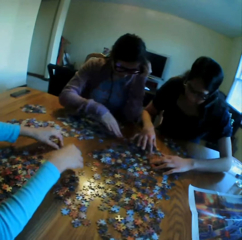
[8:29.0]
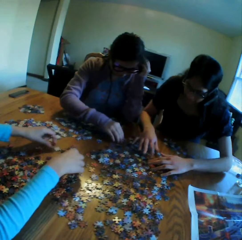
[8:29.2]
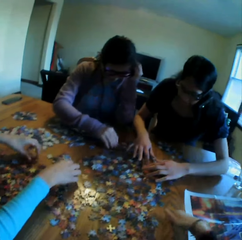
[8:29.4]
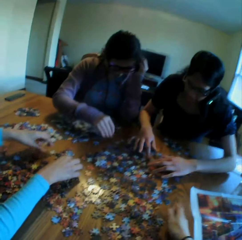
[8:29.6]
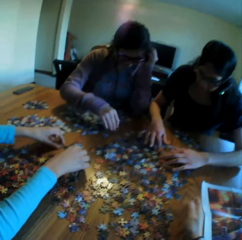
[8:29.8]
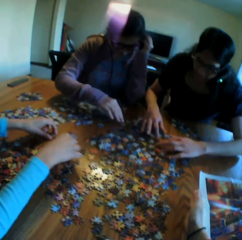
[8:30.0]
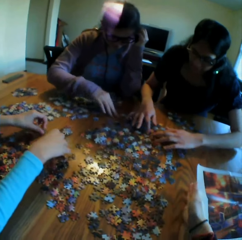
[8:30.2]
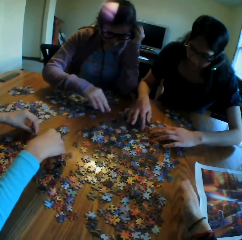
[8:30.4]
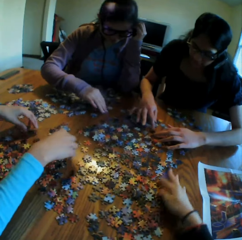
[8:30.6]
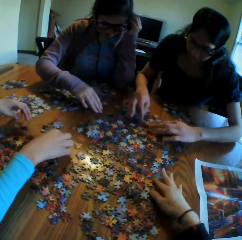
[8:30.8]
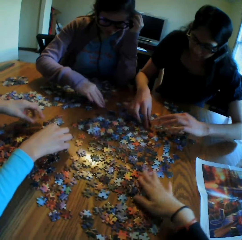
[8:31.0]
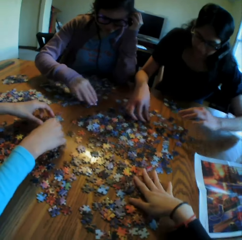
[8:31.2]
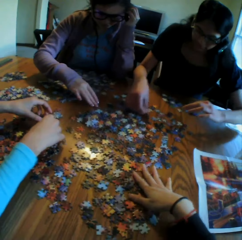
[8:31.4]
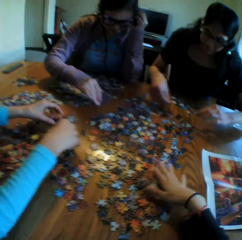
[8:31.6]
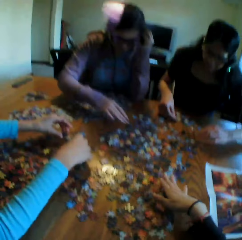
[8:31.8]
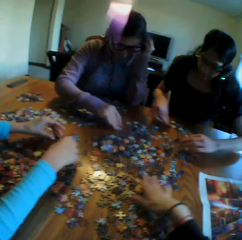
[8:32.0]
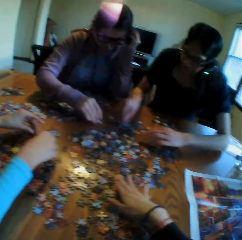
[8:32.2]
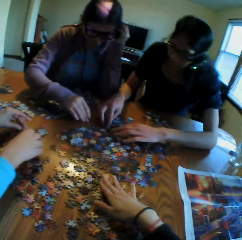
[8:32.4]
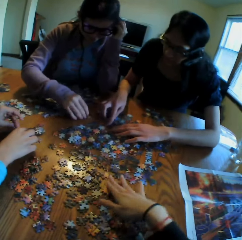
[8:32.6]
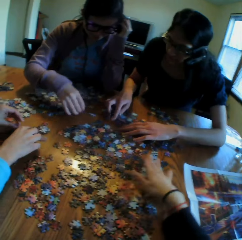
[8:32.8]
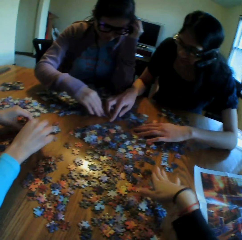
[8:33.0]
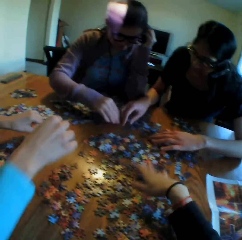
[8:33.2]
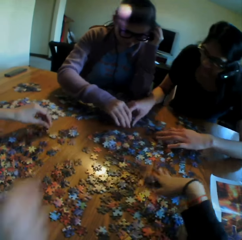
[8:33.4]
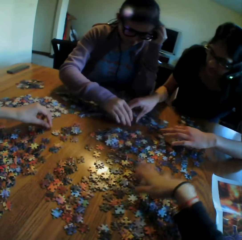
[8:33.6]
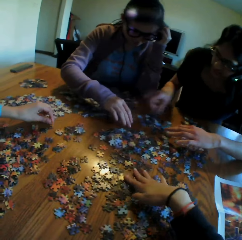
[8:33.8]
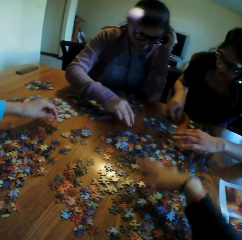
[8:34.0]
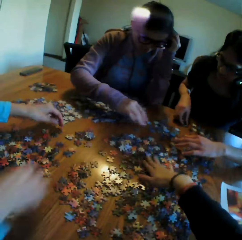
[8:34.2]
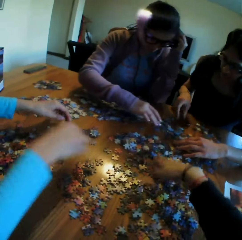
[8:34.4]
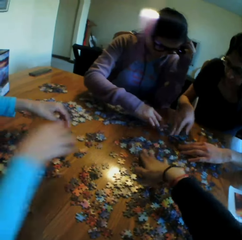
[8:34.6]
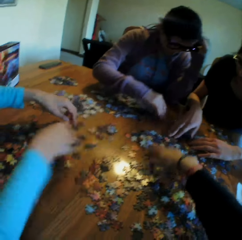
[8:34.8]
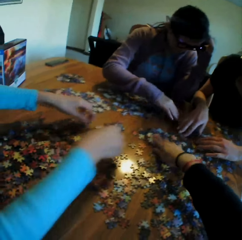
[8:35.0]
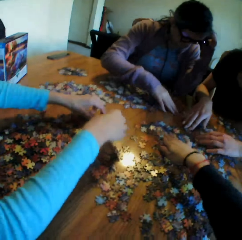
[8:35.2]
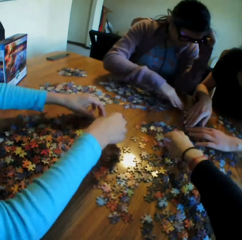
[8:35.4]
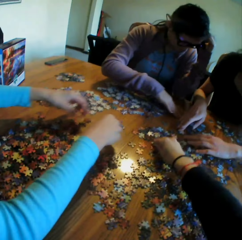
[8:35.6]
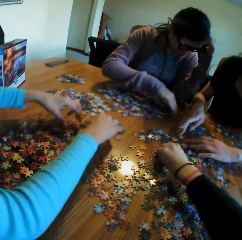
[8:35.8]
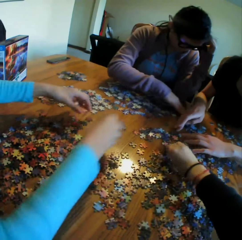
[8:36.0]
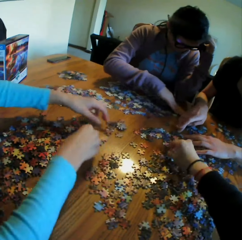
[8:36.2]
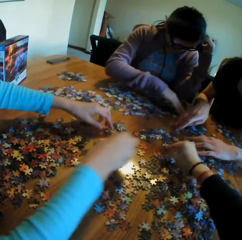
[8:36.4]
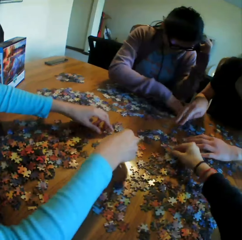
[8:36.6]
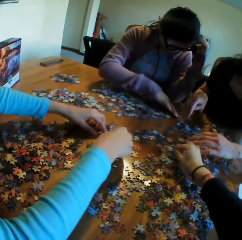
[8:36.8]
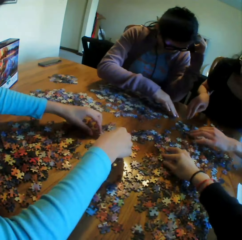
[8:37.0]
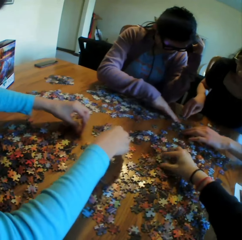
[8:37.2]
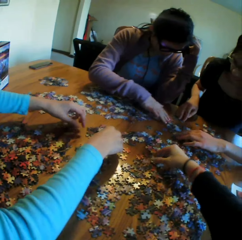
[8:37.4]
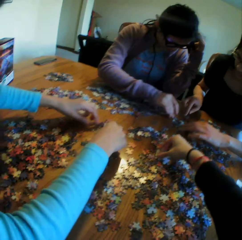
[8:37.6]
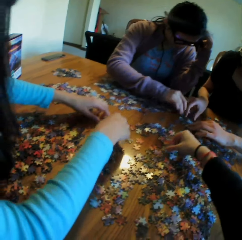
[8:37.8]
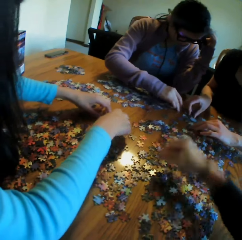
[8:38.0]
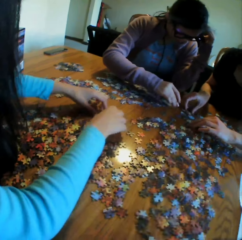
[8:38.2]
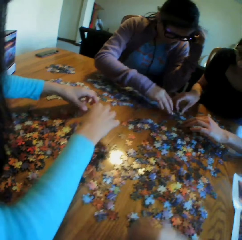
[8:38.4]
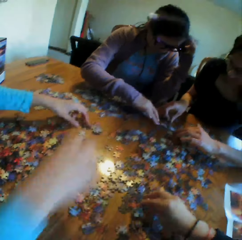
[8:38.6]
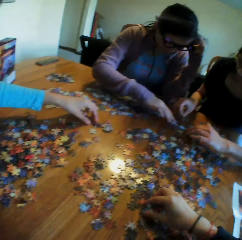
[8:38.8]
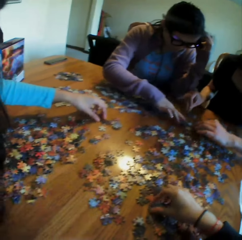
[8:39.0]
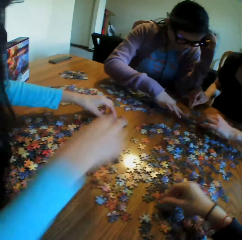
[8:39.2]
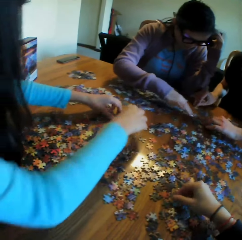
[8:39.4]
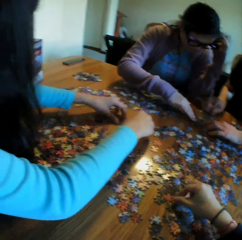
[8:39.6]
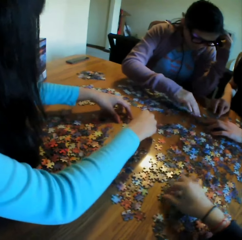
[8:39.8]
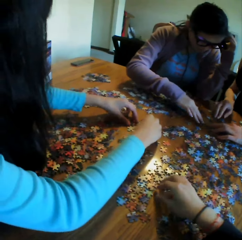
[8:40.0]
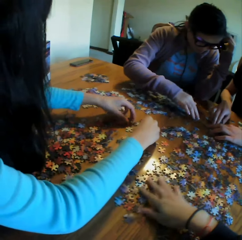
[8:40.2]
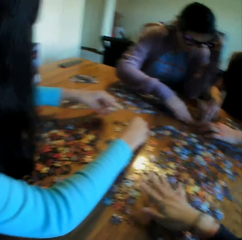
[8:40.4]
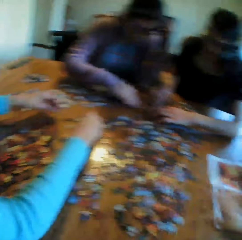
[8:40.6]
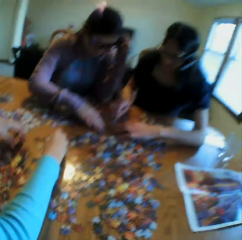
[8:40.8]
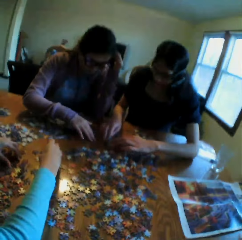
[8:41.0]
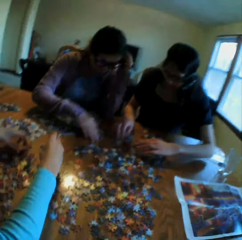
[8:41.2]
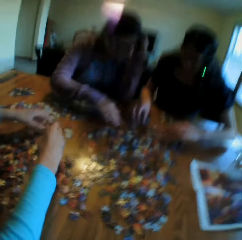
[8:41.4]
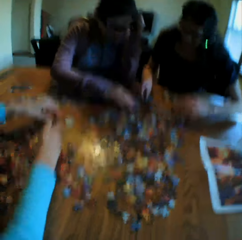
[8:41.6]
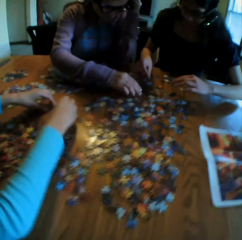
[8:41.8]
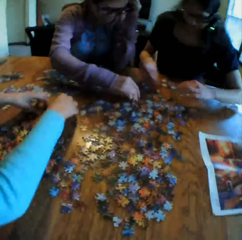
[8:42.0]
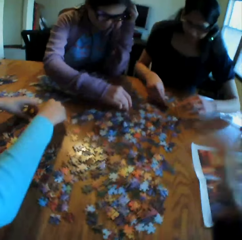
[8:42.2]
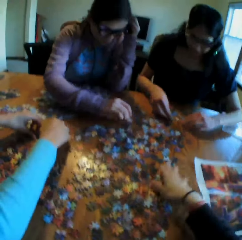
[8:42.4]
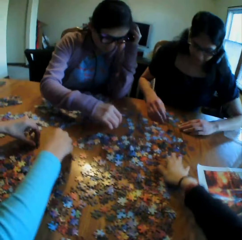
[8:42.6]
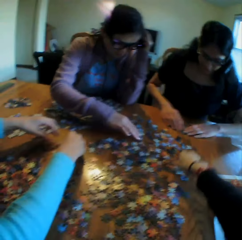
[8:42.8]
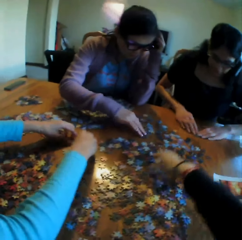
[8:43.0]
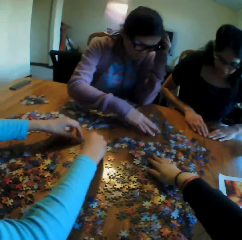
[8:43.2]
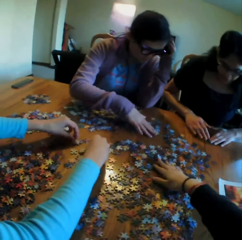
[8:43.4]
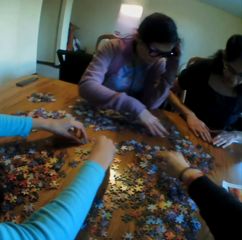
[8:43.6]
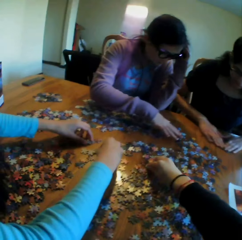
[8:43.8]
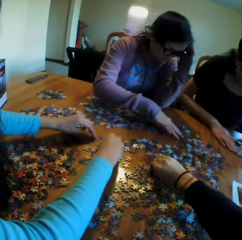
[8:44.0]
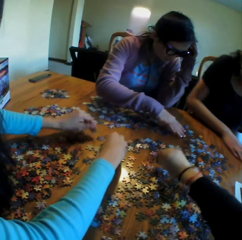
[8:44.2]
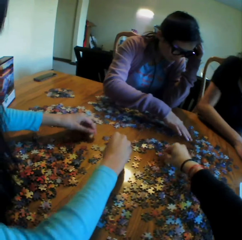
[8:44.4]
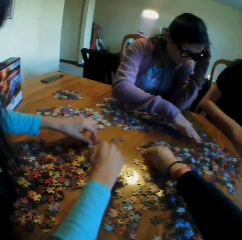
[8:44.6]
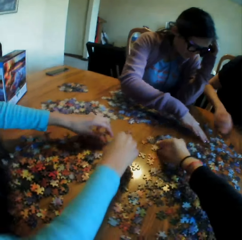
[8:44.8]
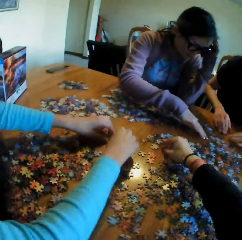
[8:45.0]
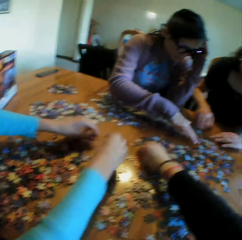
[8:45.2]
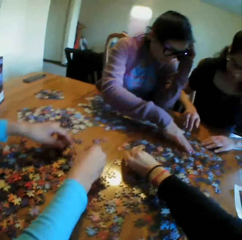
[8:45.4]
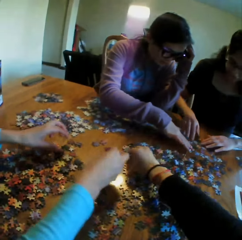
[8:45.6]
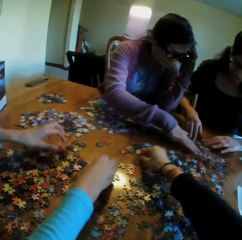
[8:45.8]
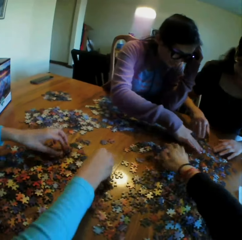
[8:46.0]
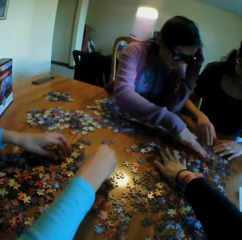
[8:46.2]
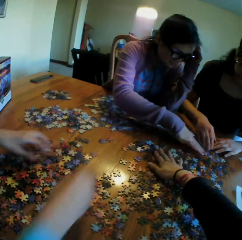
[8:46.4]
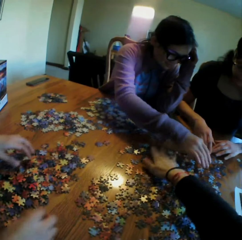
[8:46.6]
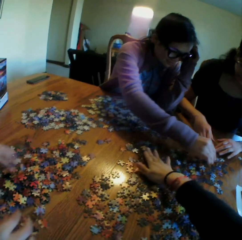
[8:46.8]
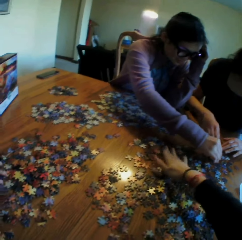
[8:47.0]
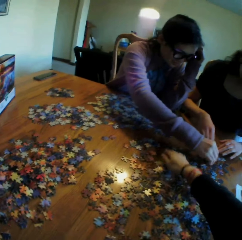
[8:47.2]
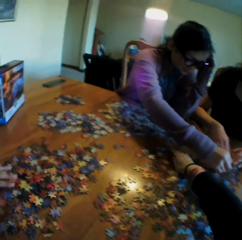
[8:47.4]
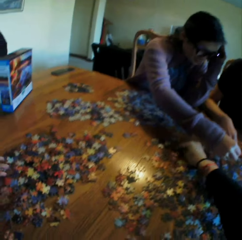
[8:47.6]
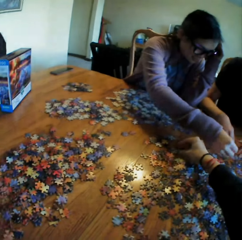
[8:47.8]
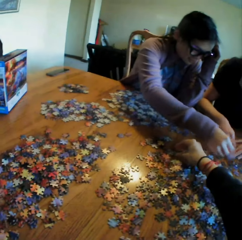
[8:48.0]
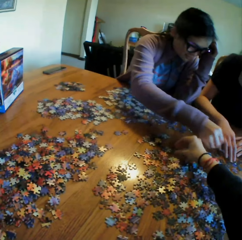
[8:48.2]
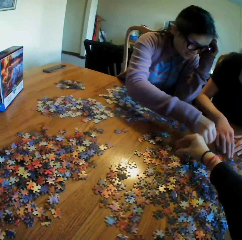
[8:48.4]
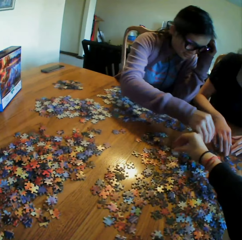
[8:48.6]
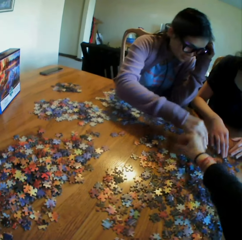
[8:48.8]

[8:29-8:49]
The camera wearer looks at the table. They put the hand on the table. They move the puzzles. A woman talks to the colleagues. The camera wearer spreads the puzzles on the table. They pick a puzzle. They put the puzzle on the table. They touch the puzzles. They look at the colleagues. They touch the puzzles. The woman converses with the colleagues.

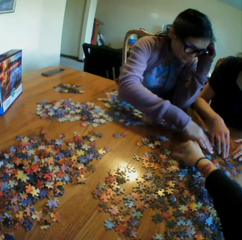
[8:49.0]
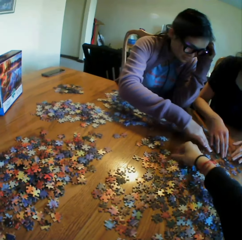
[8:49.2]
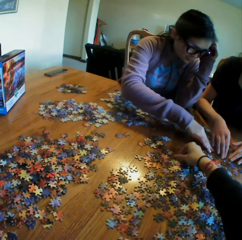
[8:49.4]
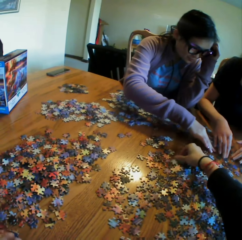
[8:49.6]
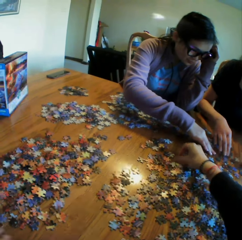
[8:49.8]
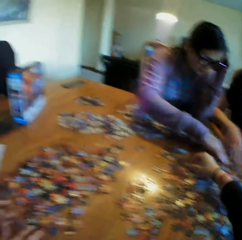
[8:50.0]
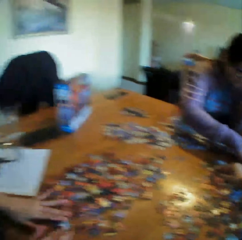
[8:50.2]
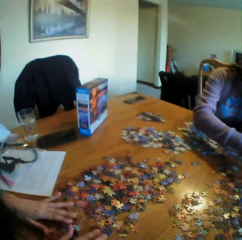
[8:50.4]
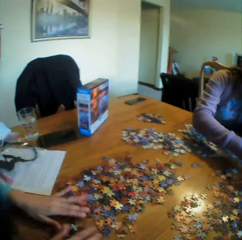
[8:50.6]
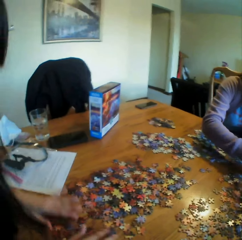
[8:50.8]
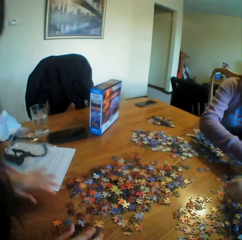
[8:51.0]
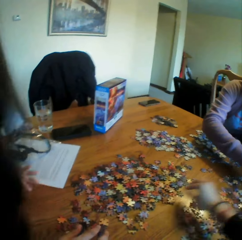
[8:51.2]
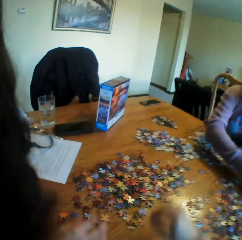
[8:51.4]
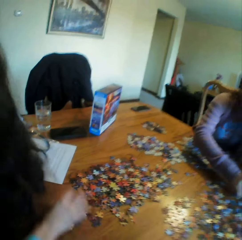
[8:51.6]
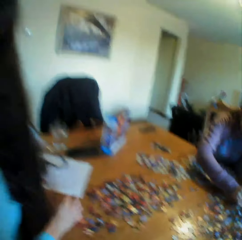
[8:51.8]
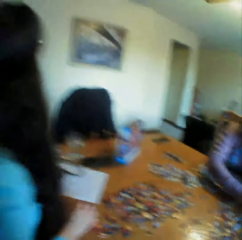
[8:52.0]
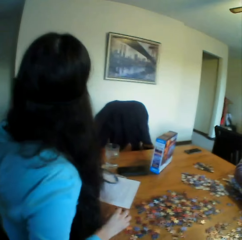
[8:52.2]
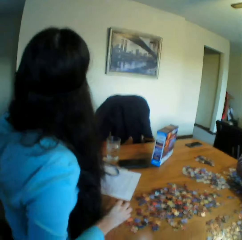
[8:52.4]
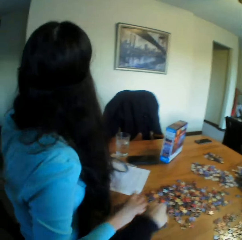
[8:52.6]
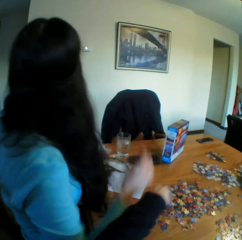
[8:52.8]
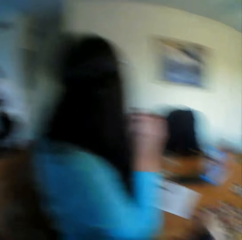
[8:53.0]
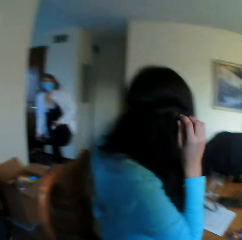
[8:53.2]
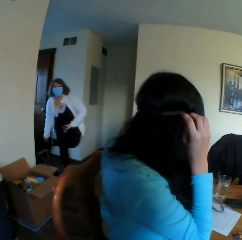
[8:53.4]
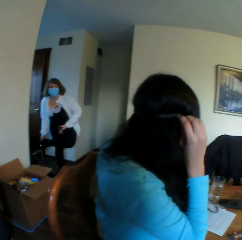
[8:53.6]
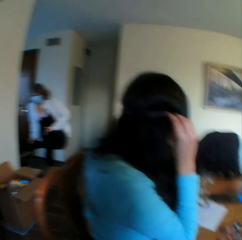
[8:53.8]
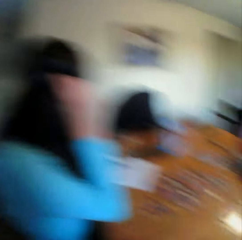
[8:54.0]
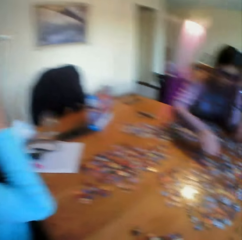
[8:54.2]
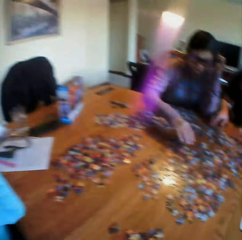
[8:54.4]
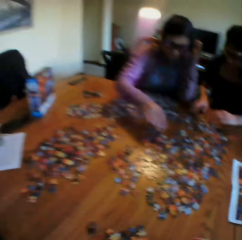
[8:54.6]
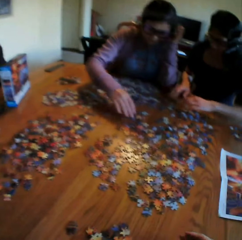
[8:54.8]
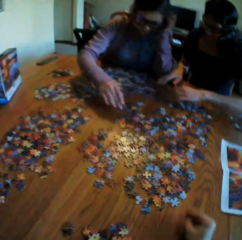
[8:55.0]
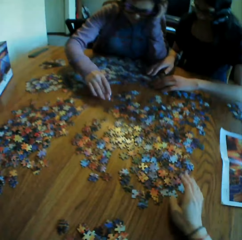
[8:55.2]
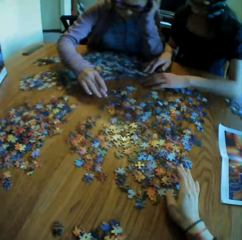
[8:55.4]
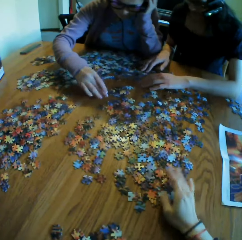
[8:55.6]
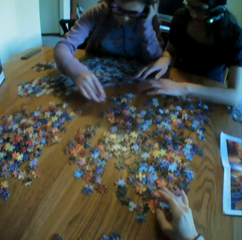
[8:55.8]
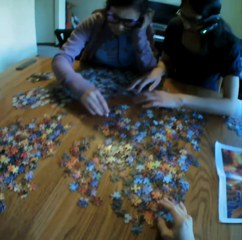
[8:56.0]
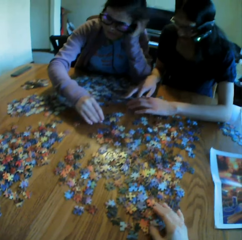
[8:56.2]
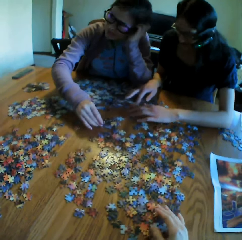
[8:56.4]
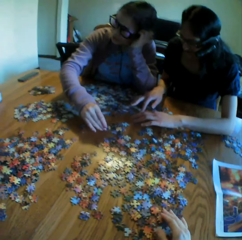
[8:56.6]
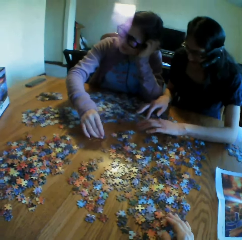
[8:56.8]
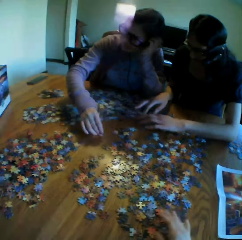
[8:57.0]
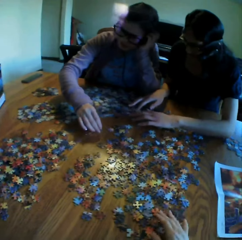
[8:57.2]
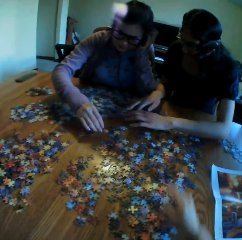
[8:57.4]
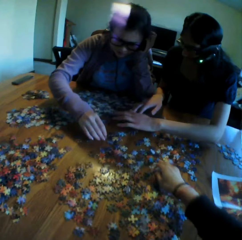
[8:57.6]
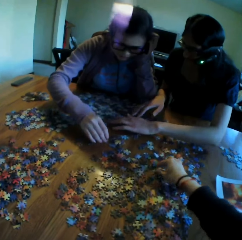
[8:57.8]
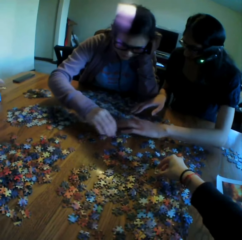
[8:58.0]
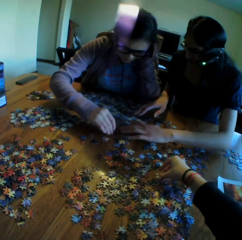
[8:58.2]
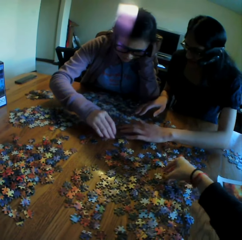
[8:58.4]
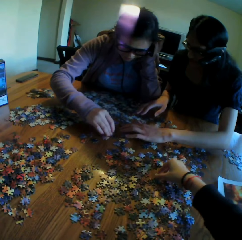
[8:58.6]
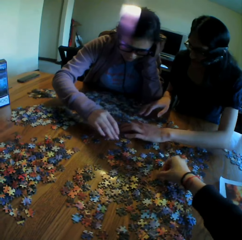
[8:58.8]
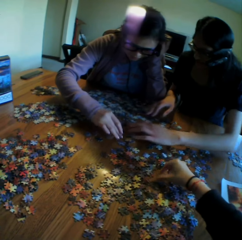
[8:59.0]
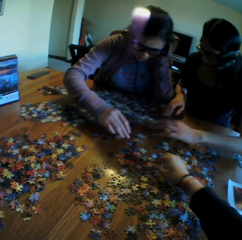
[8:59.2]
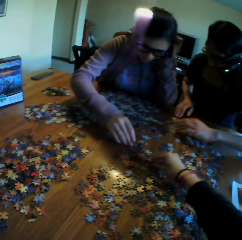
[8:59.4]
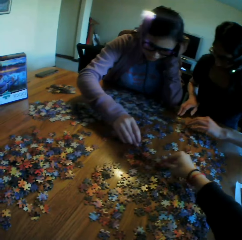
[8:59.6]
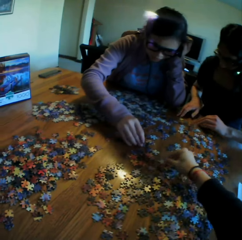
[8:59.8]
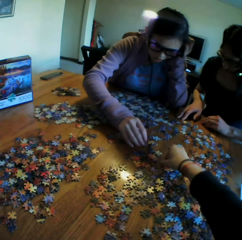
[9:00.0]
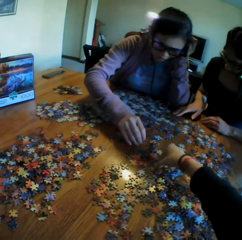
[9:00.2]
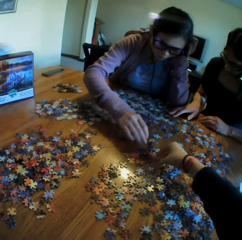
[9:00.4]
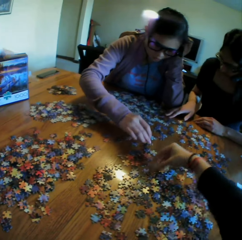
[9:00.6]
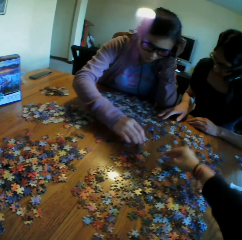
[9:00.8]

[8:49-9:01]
The camera wearer looks at a woman. They look at another woman. They look at the table. They touch the puzzles. A third woman talks to the colleagues. The camera wearer touches the puzzles.
